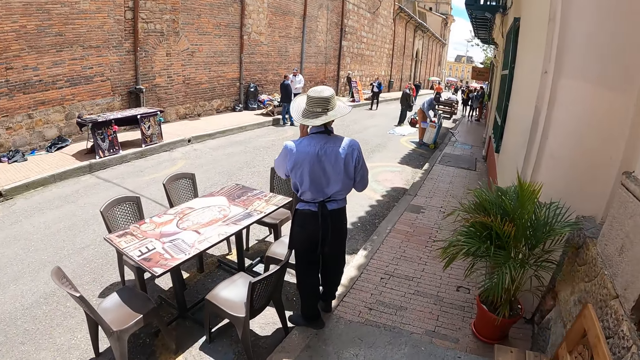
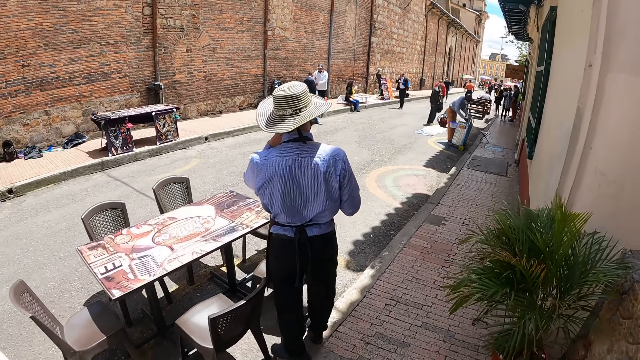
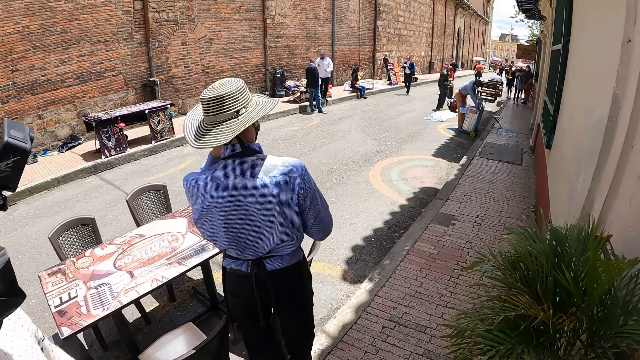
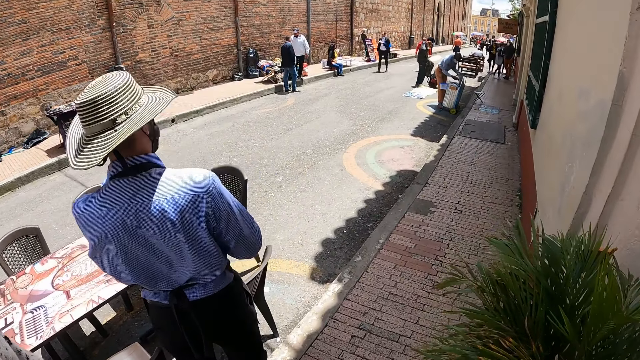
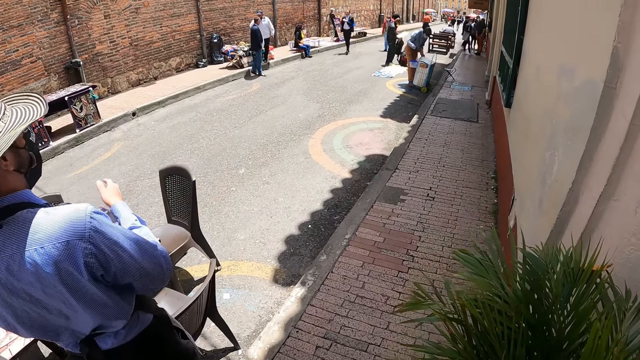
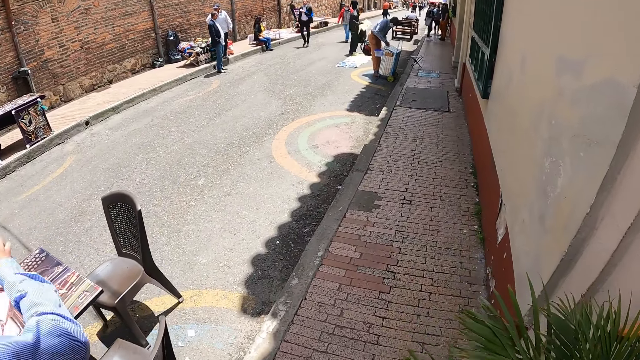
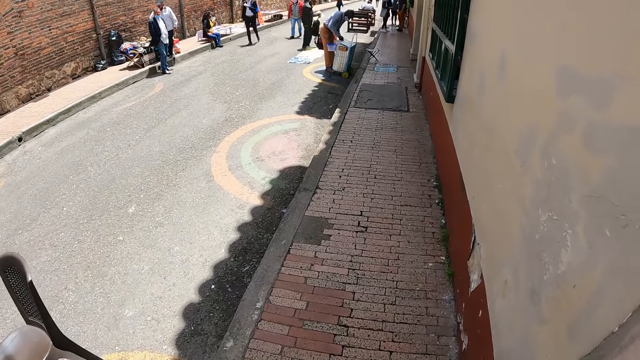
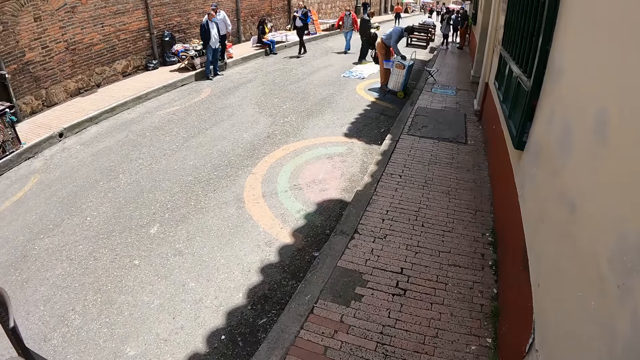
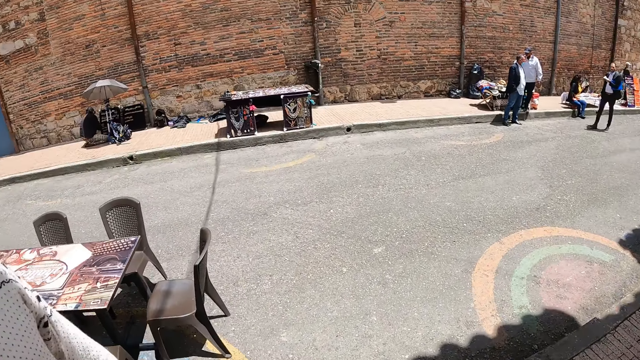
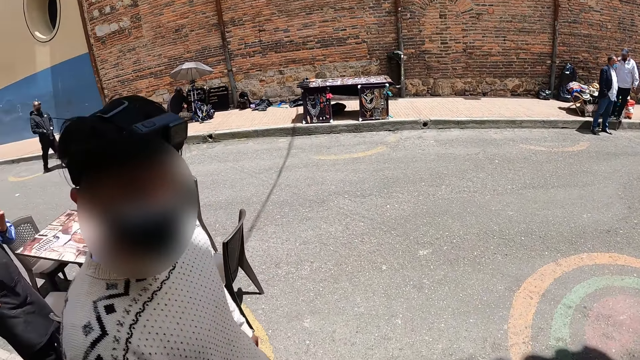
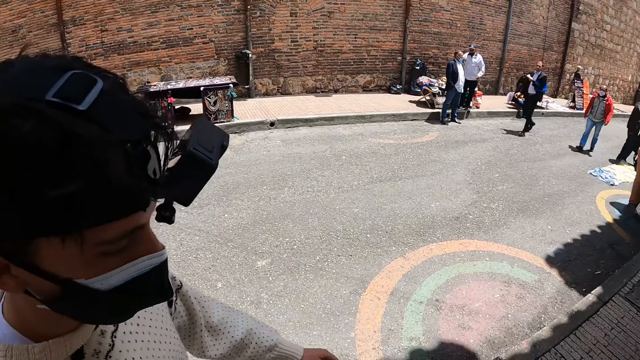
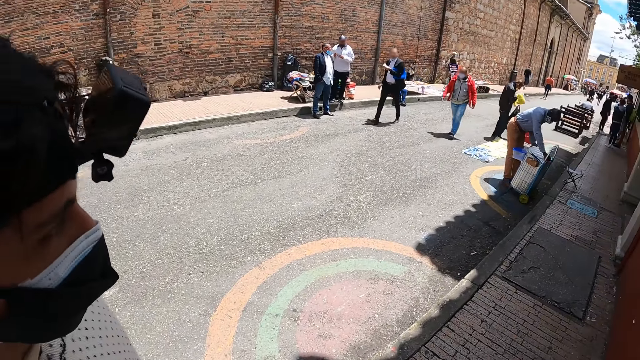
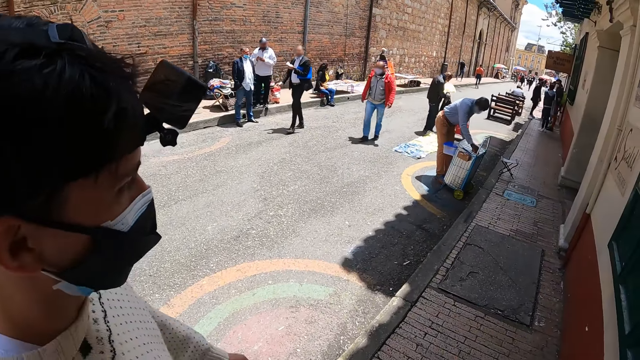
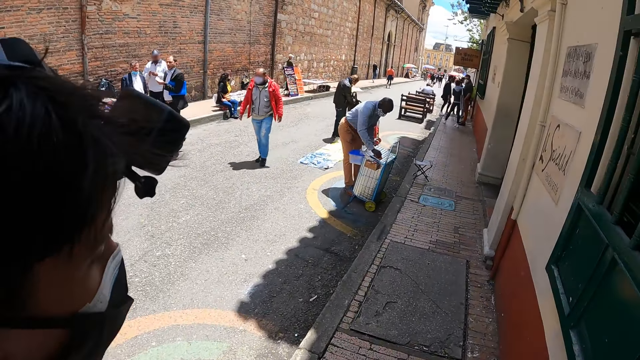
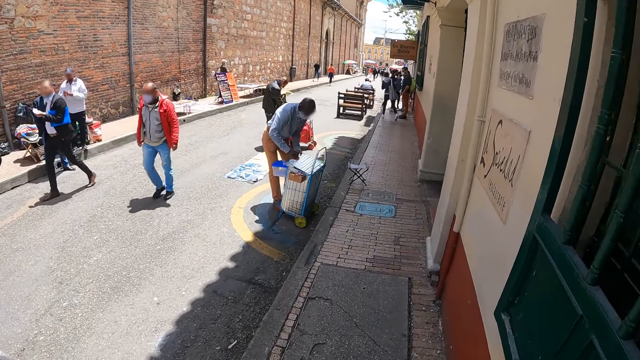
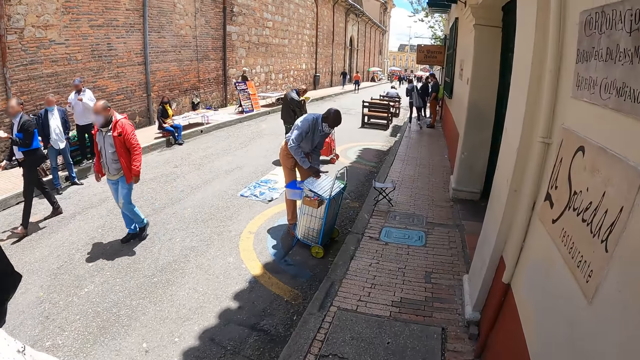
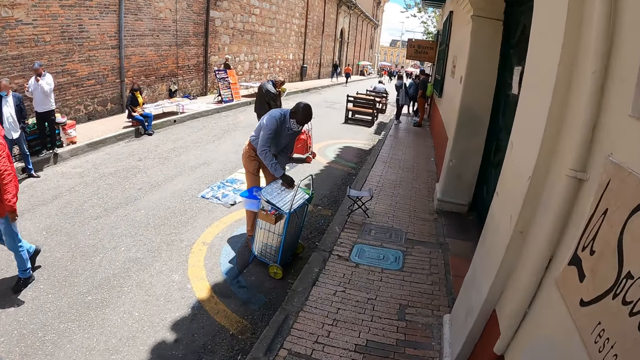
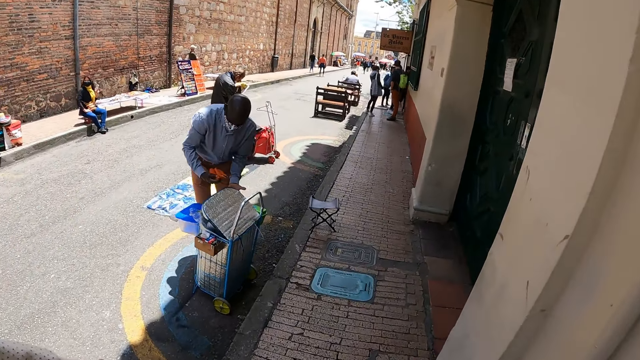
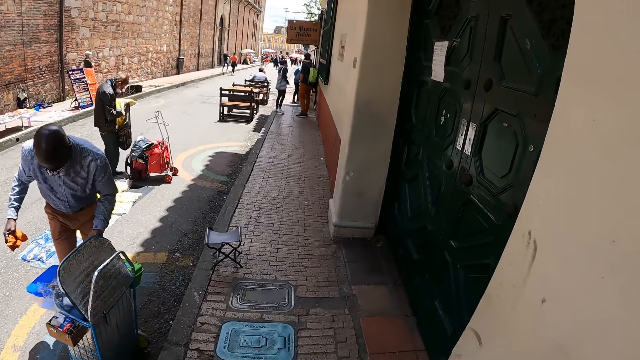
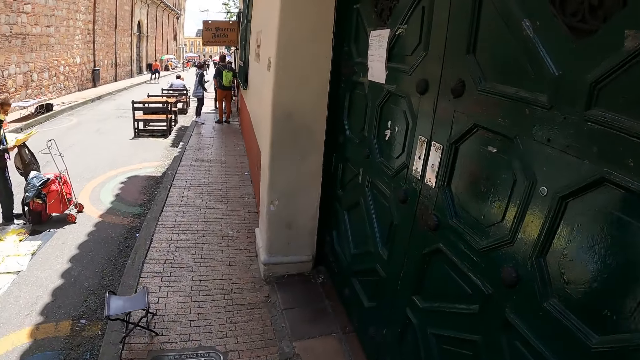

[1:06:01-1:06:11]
The camera wearer looks around.

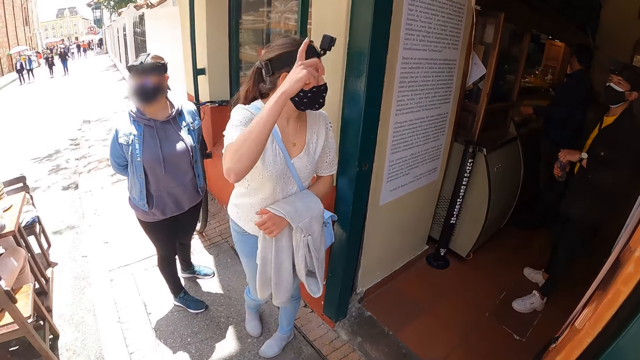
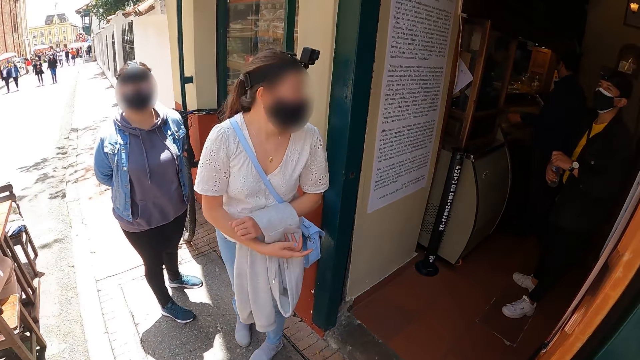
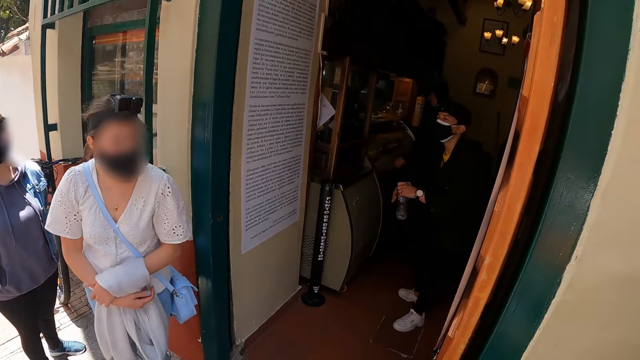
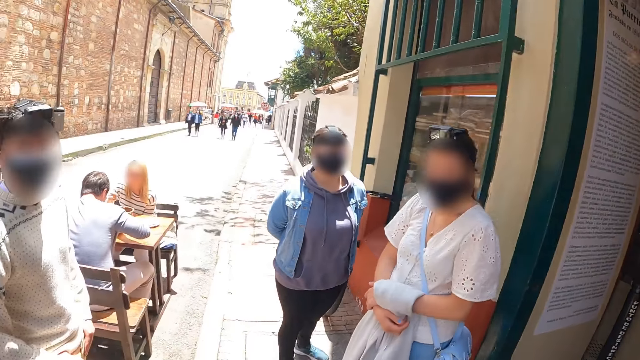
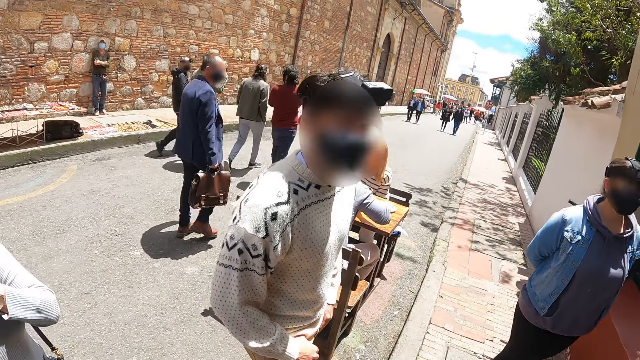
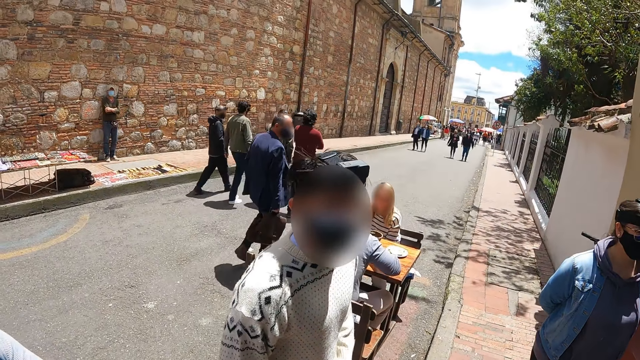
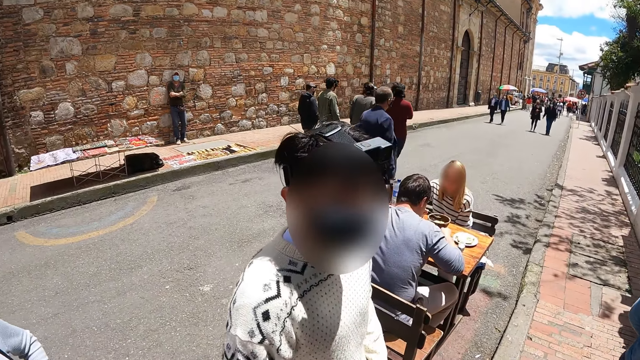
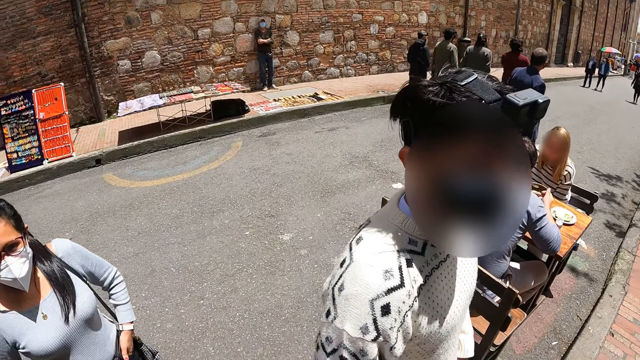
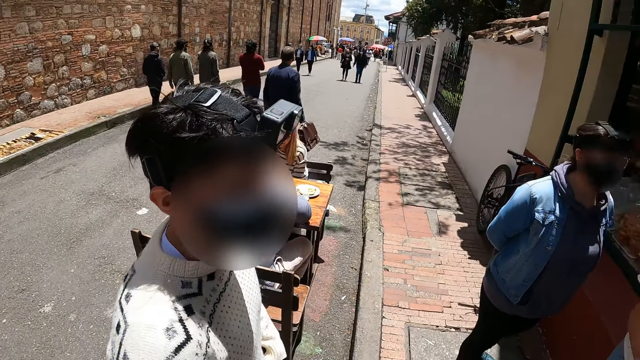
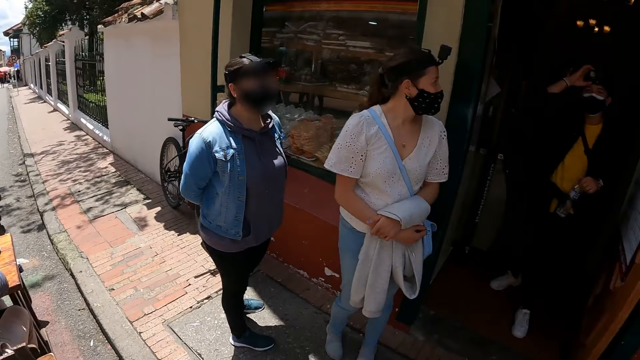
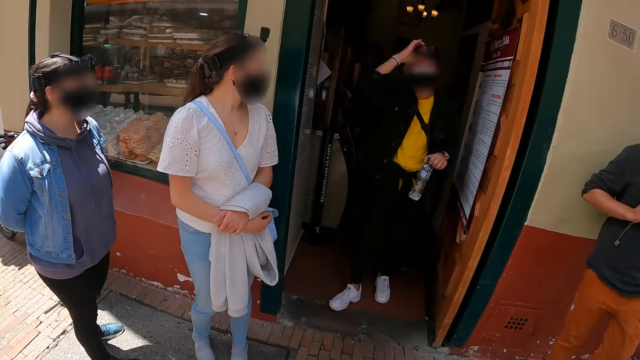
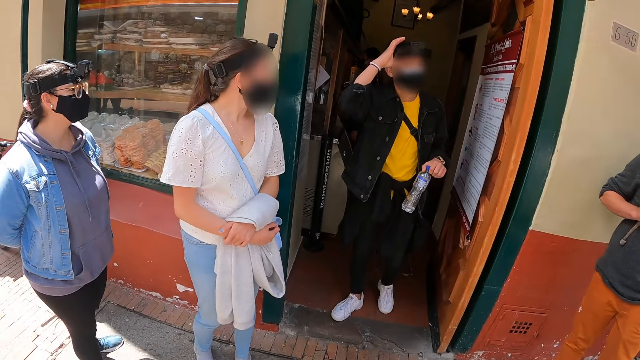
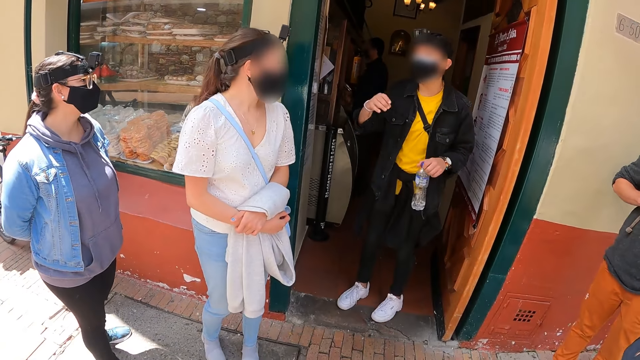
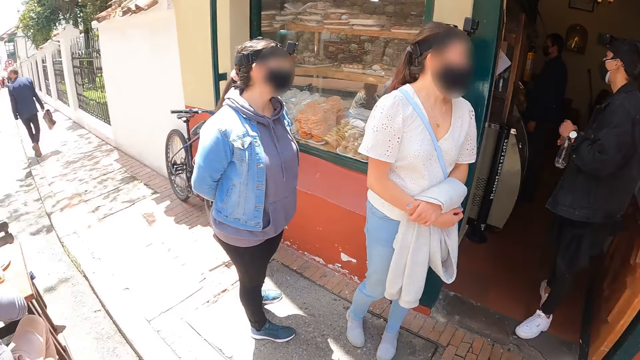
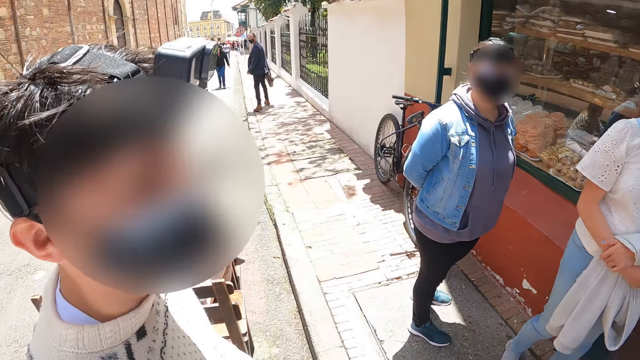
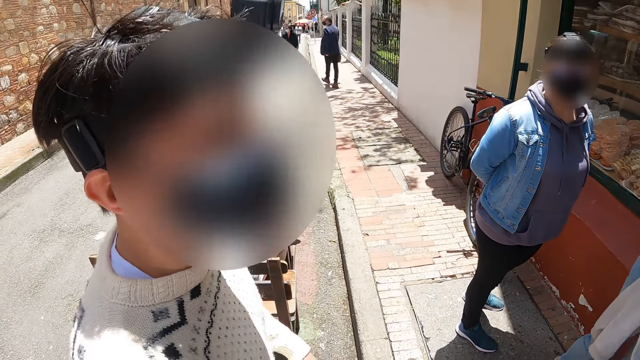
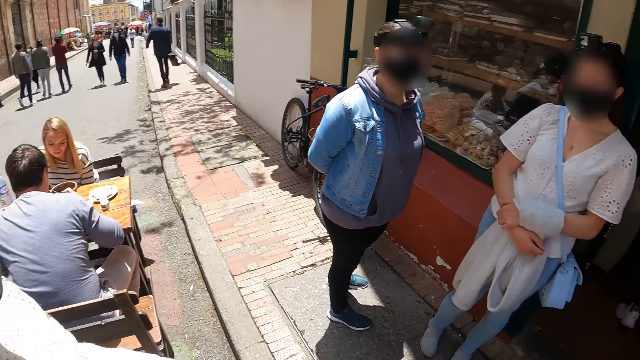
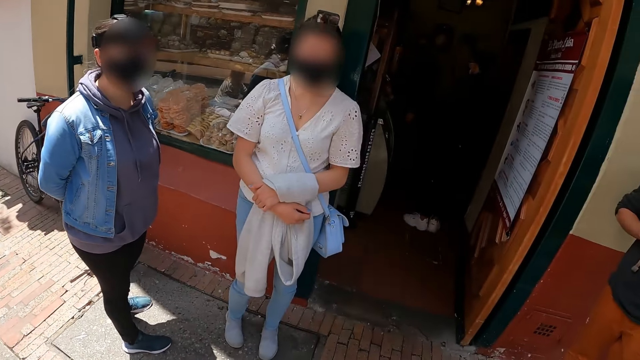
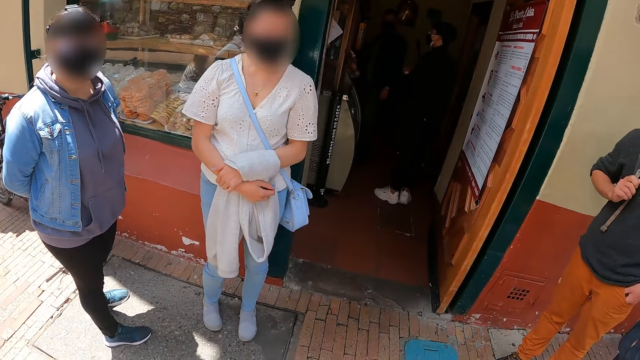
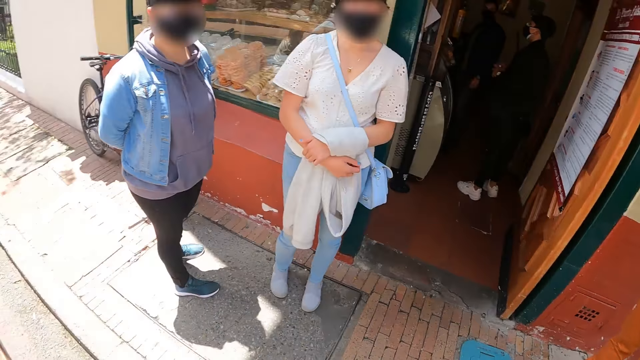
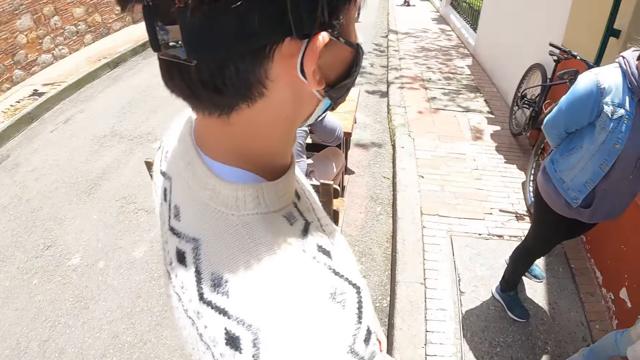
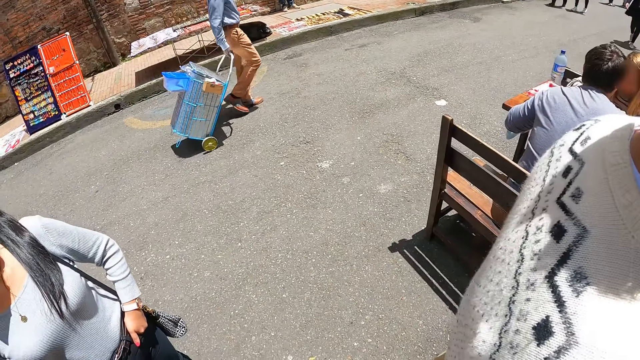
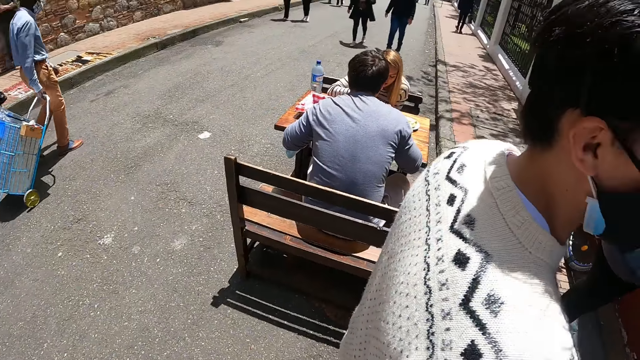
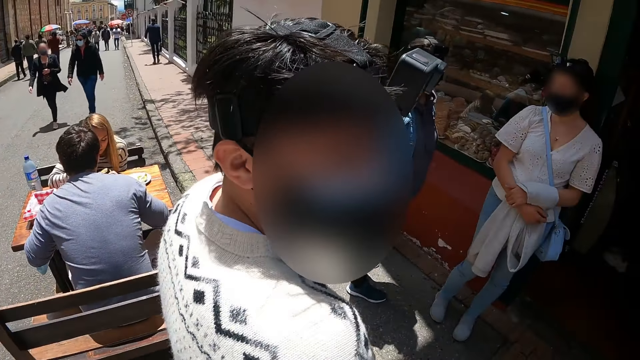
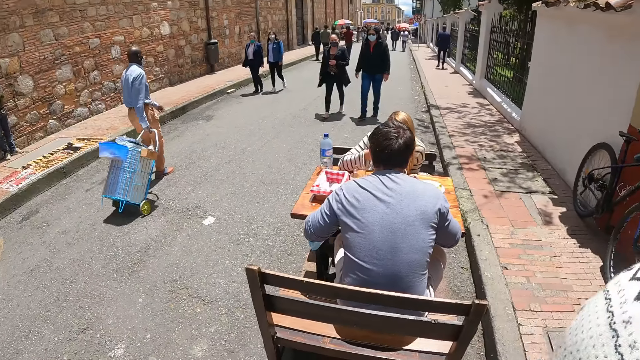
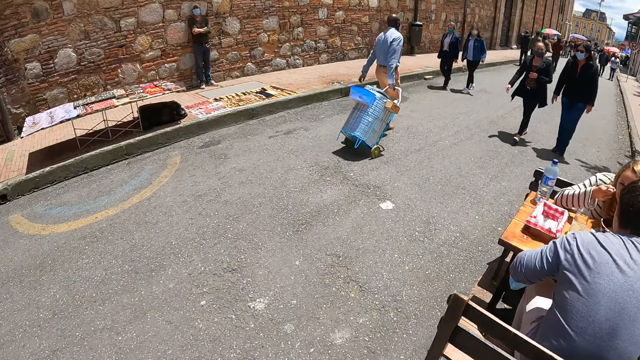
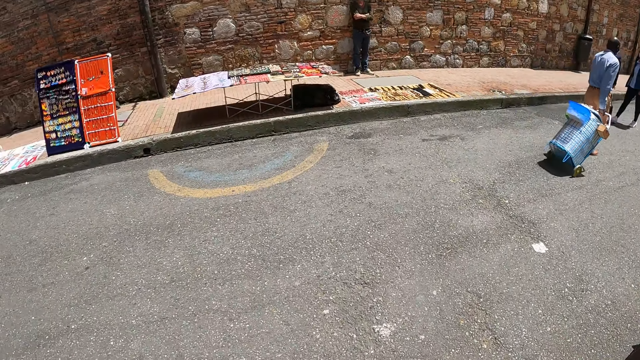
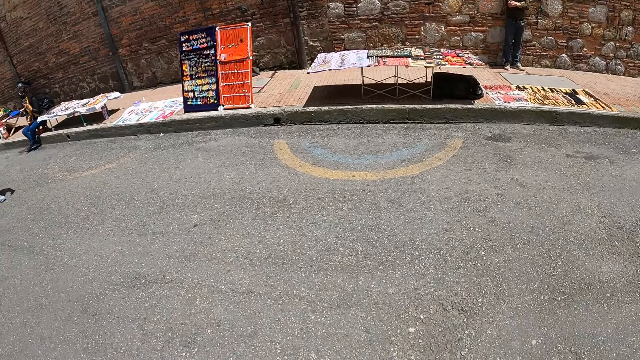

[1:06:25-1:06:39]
The camera wearer talks to a man. They look around.
